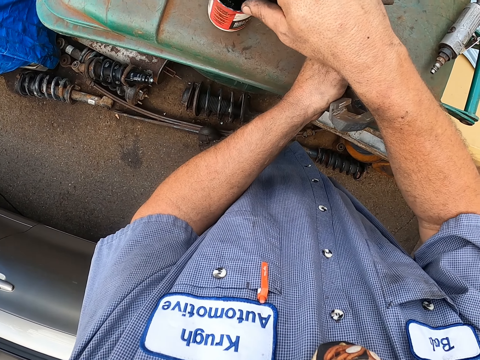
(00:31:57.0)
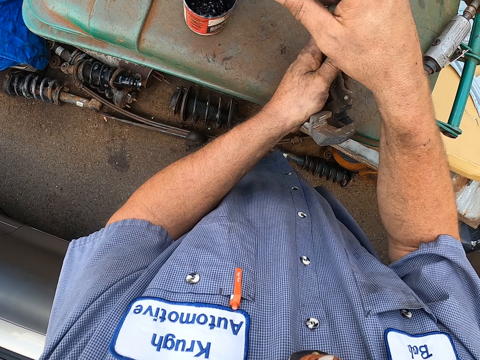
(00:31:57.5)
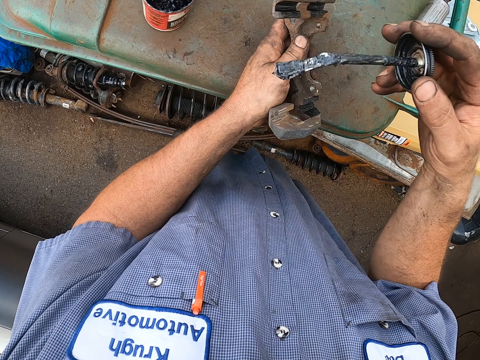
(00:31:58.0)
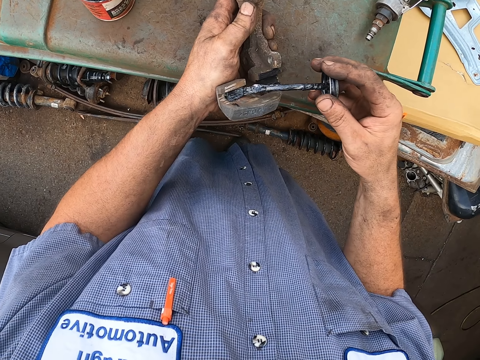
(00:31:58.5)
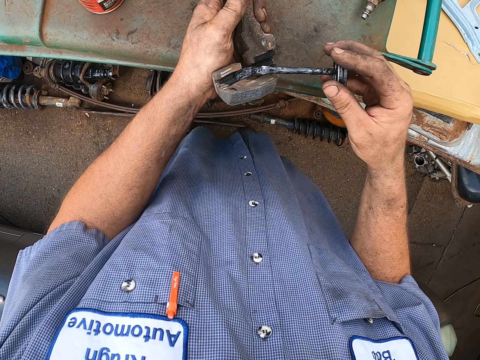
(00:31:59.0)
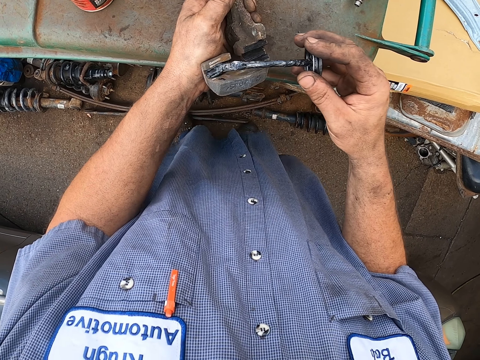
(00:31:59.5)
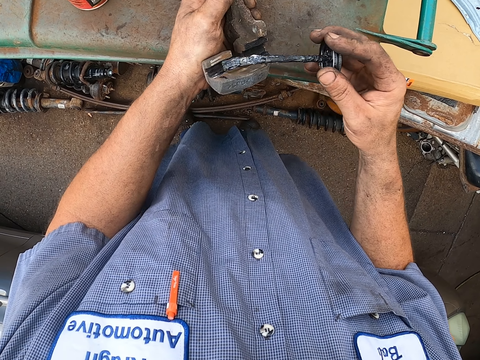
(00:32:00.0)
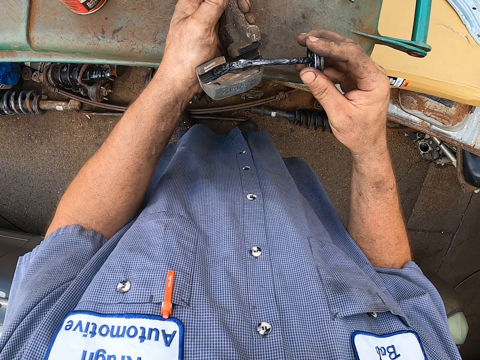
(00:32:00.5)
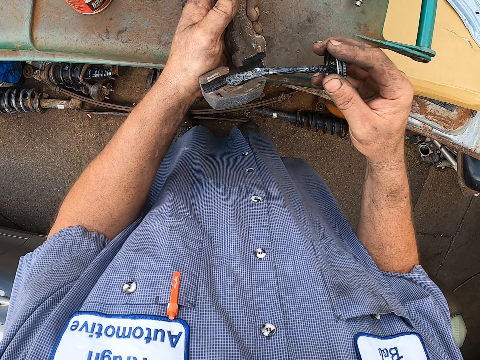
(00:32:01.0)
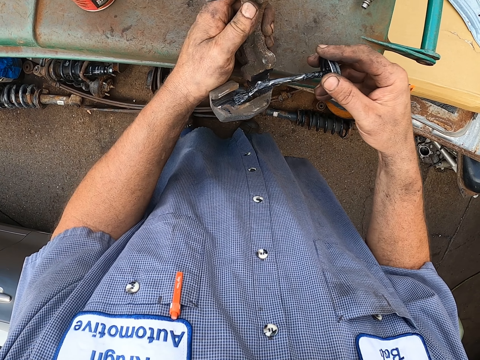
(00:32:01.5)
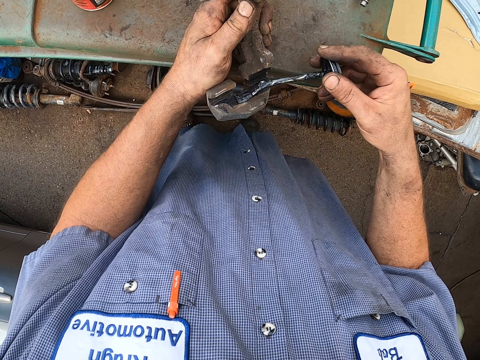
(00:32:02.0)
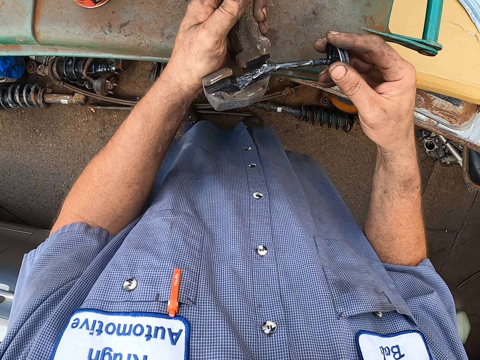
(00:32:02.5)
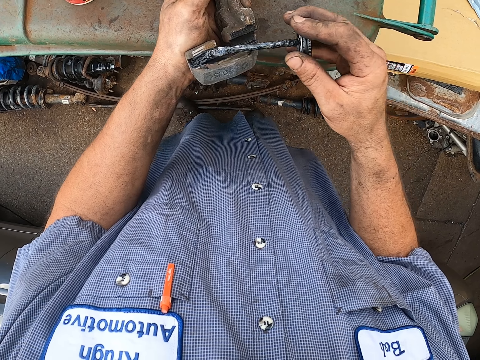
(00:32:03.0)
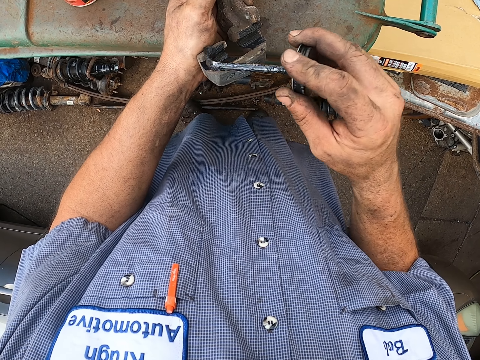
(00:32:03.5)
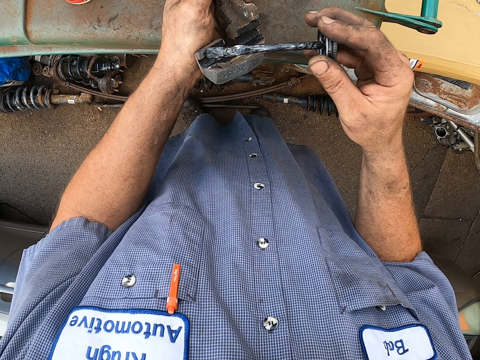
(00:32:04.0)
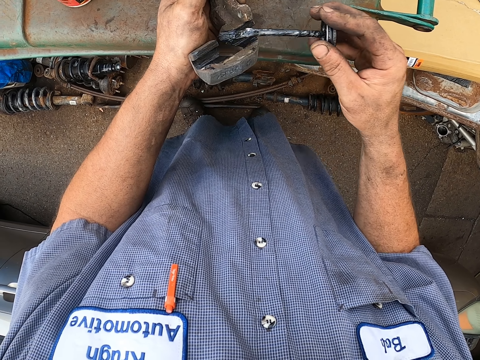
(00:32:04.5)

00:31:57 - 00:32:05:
The camera wearer scoops the grease from the tin with the brush. They insert the brush in the tin. They apply the grease on the brake caliper bracket. They brush the metal with the paint brush.

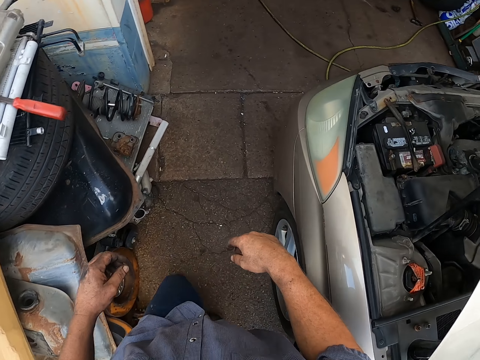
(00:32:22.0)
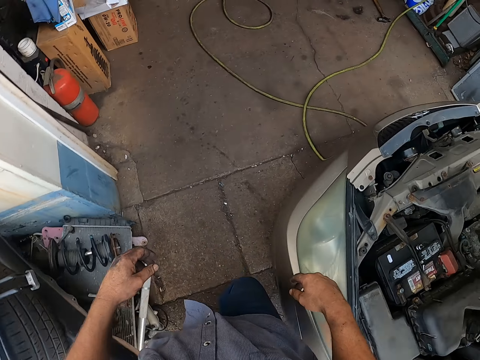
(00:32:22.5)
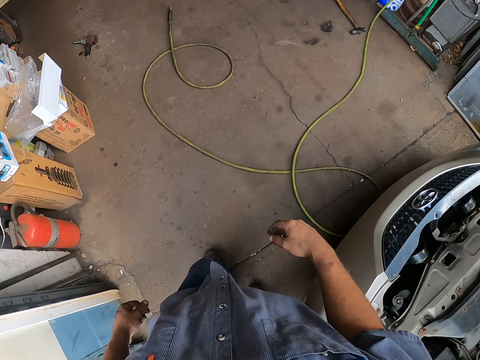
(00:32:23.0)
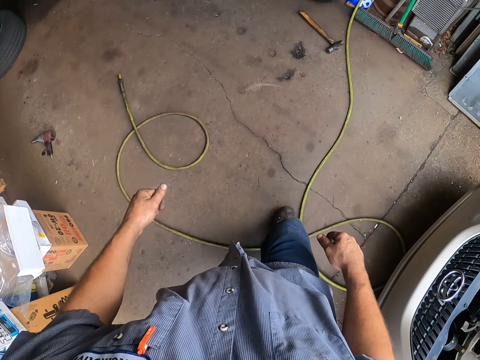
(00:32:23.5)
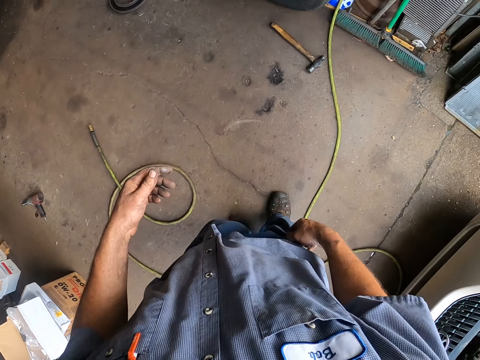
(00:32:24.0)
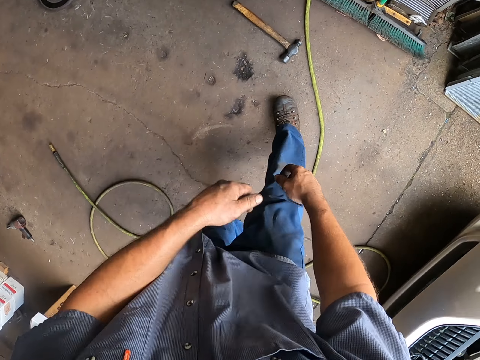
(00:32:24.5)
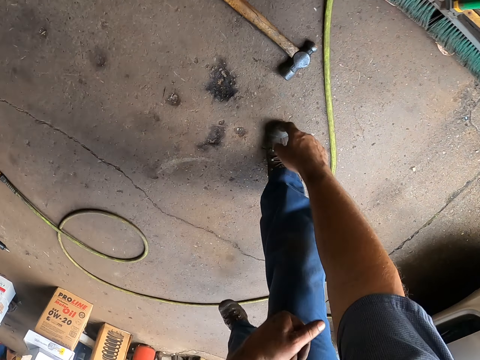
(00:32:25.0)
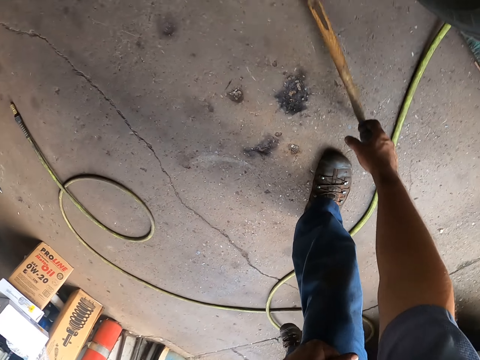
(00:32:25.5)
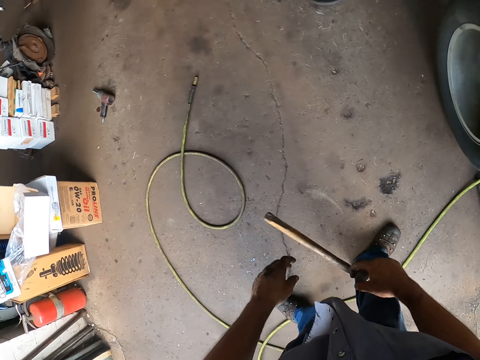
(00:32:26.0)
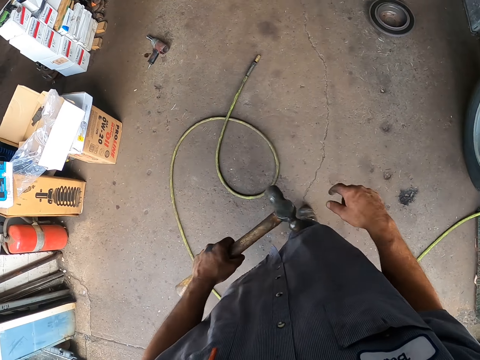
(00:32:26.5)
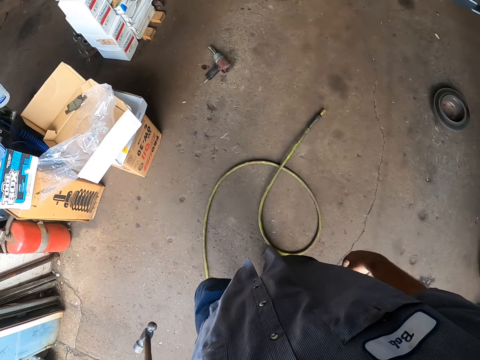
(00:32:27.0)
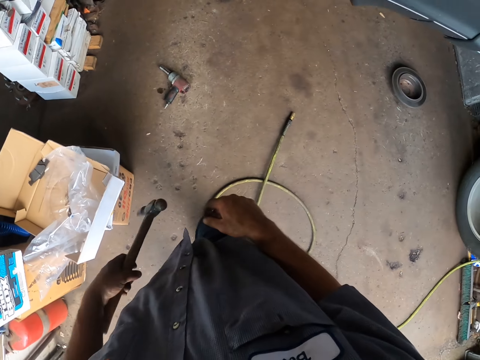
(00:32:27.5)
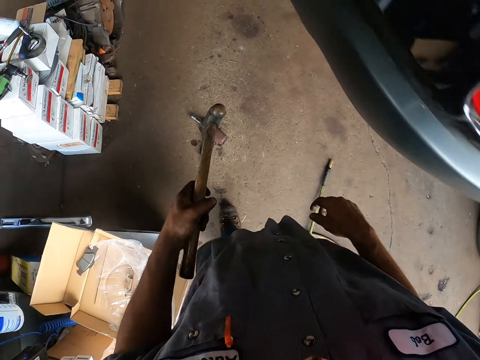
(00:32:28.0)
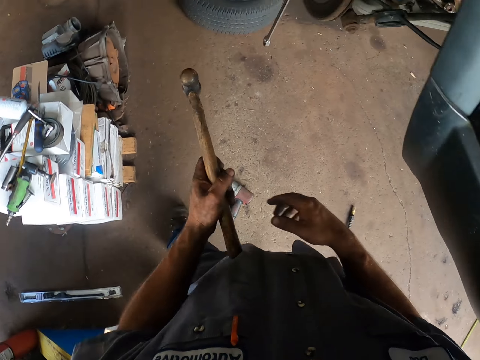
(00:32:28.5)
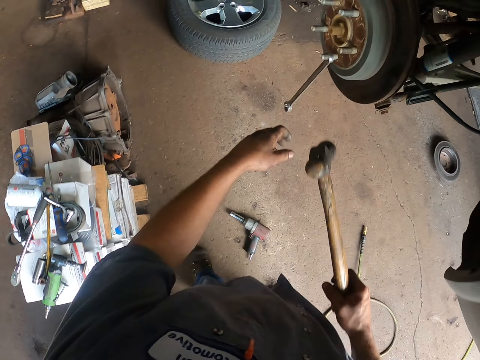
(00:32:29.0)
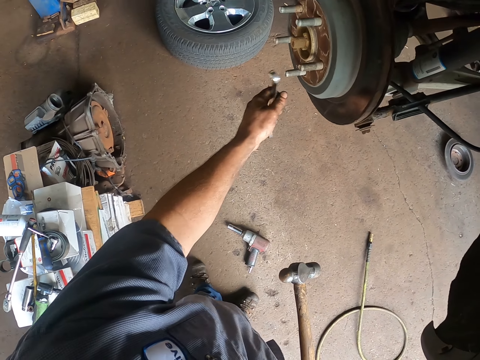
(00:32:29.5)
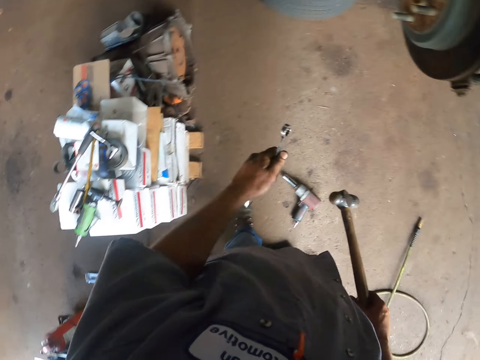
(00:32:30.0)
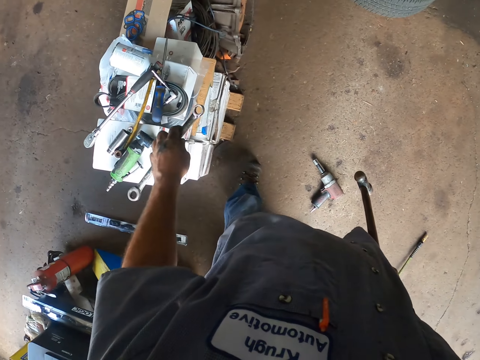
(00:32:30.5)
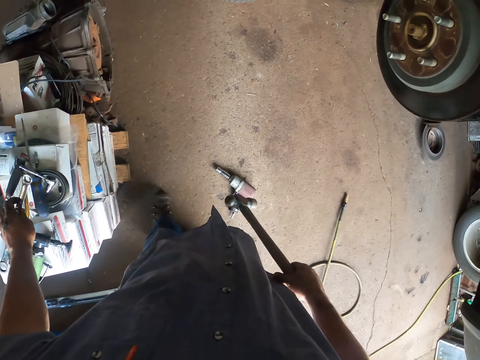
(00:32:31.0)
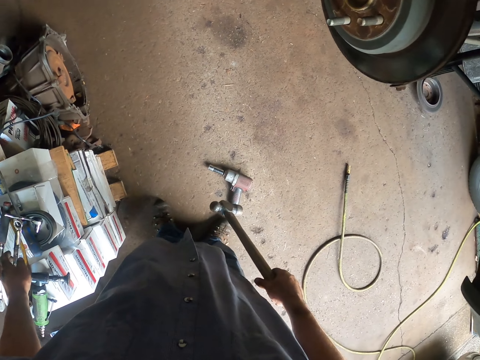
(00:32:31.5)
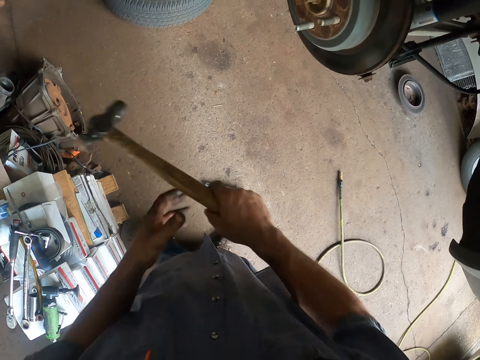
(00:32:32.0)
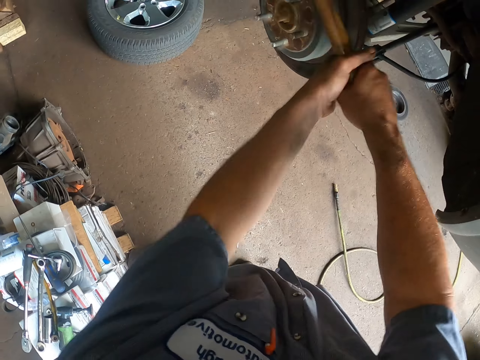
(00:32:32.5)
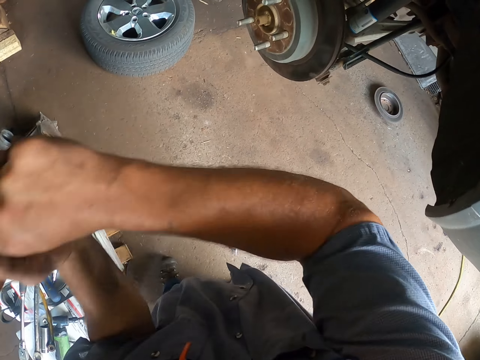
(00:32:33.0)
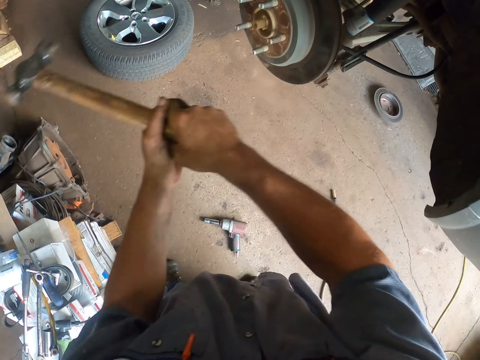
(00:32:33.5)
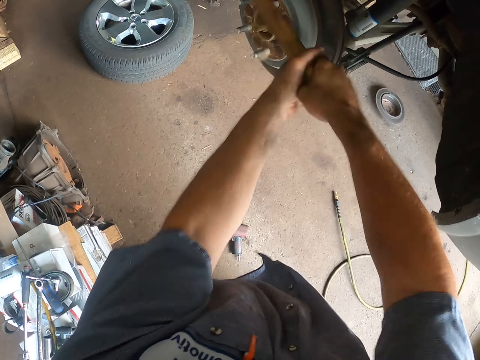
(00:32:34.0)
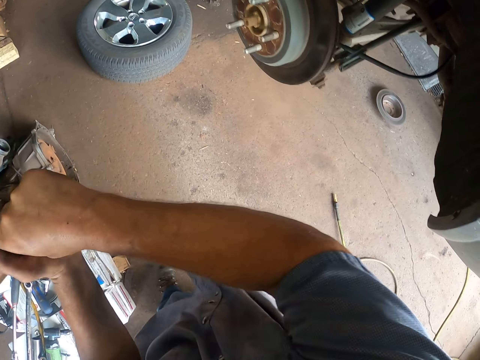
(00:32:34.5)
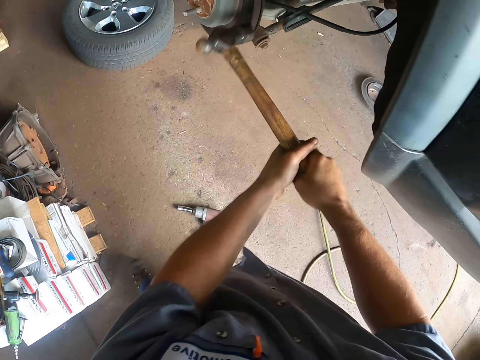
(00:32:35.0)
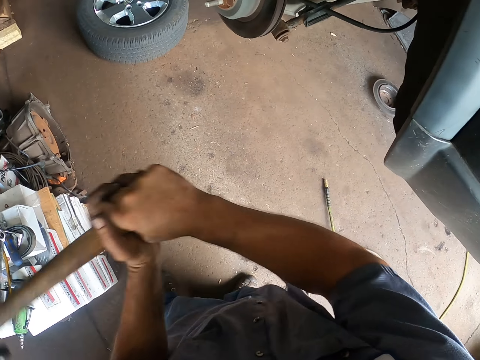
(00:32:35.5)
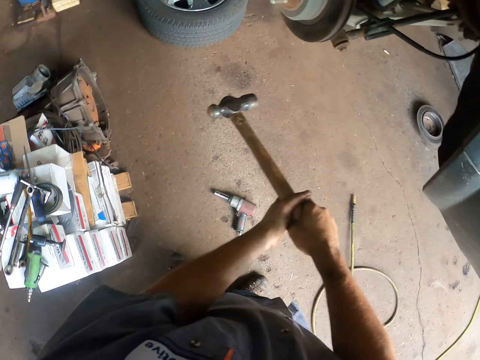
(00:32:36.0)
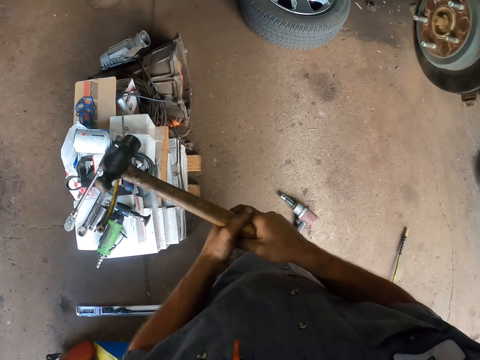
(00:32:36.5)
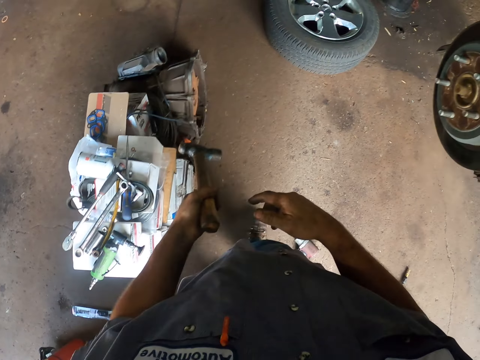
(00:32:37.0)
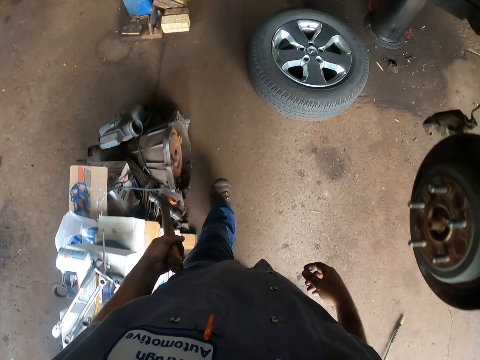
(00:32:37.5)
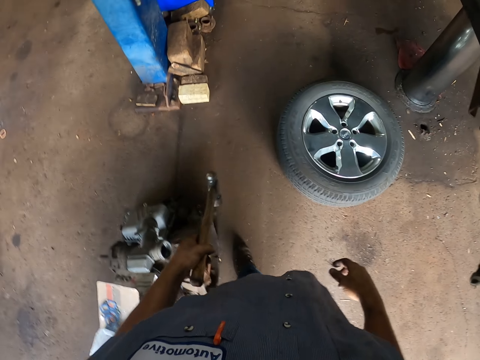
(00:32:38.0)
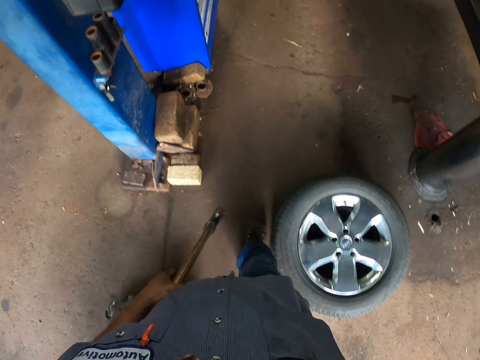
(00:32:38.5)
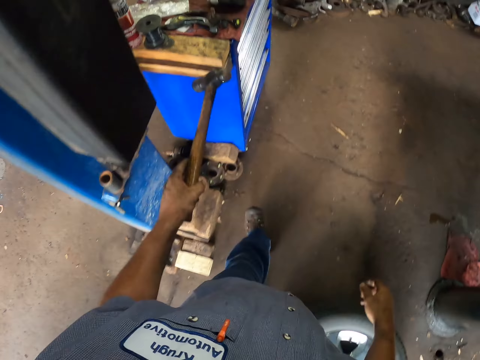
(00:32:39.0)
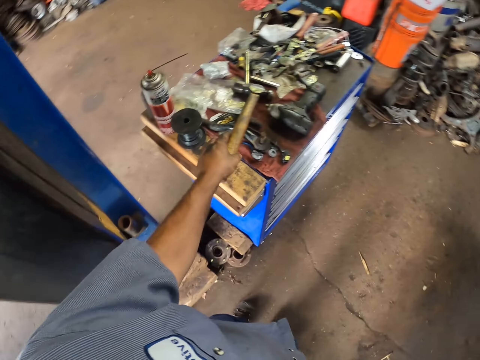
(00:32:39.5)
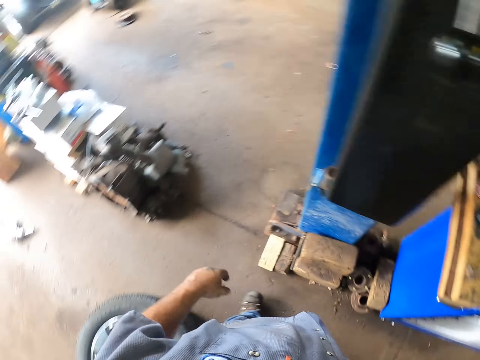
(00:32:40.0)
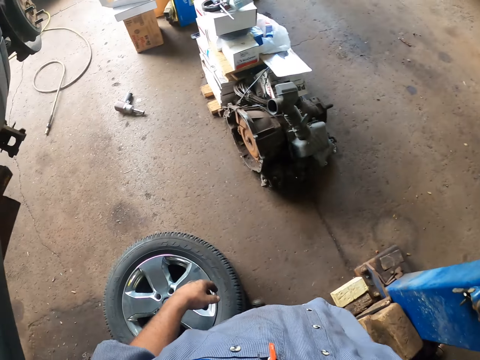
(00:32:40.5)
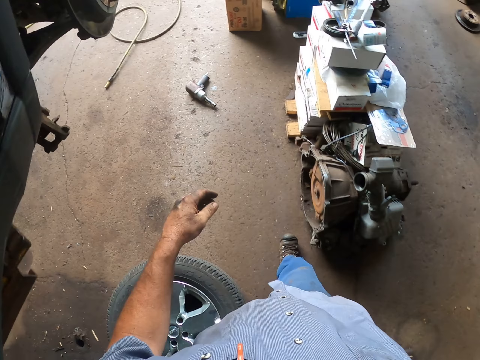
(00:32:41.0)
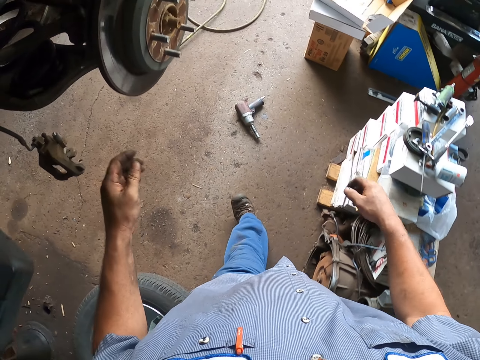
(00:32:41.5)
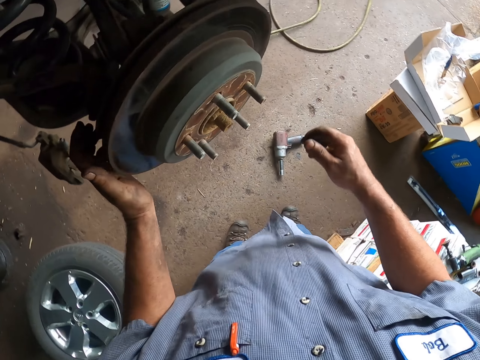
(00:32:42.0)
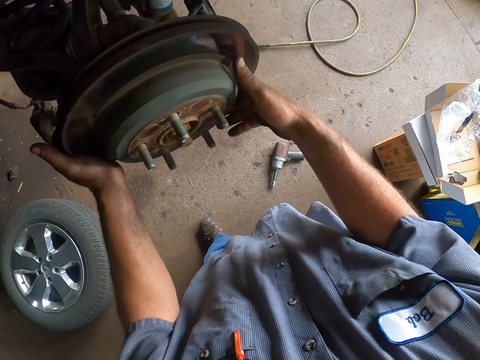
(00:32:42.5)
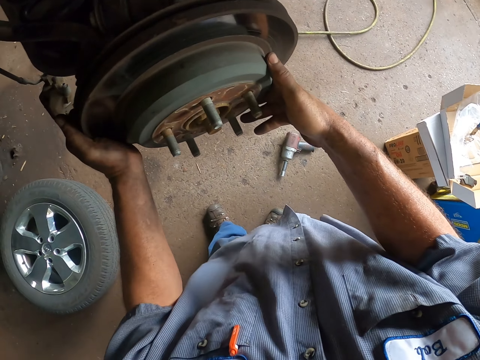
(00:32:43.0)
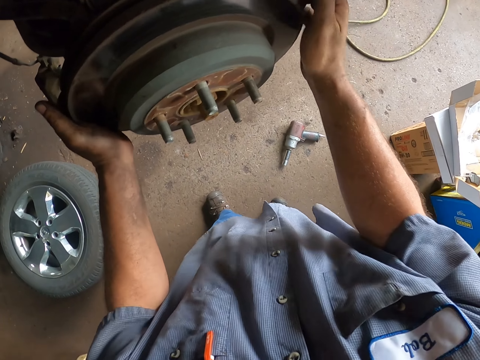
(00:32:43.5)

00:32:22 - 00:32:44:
The camera wearer walks around. They pick up the hammer from the floor. They walk in the garage. They remove the spanner on the wheel stud. They pick up the spanner. They look around. They put the spanner on the box. They hammer the brake disc with the hammer. They walk in the garage and hold the hammer in the hand. They put the hammer on the cabinet. They walk in the garage and look around. They remove the brake disc from the wheel hub.
